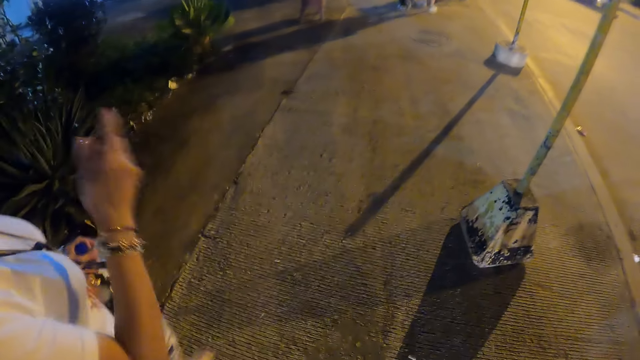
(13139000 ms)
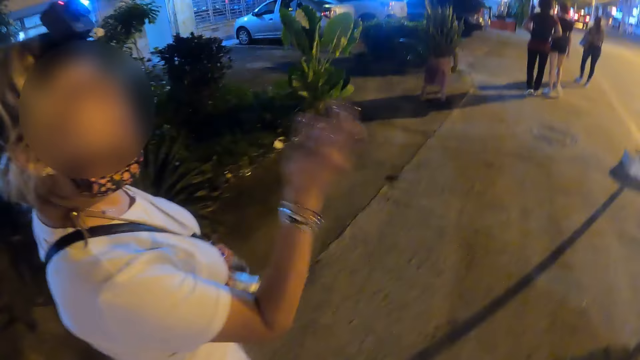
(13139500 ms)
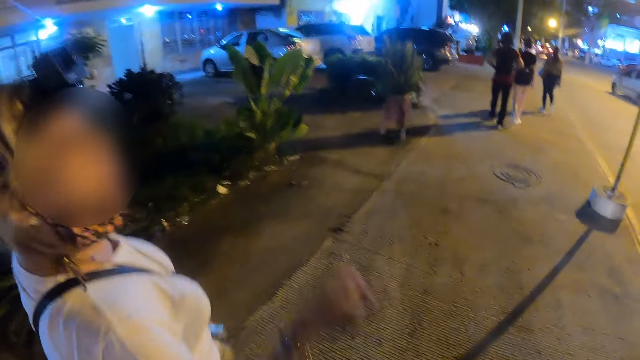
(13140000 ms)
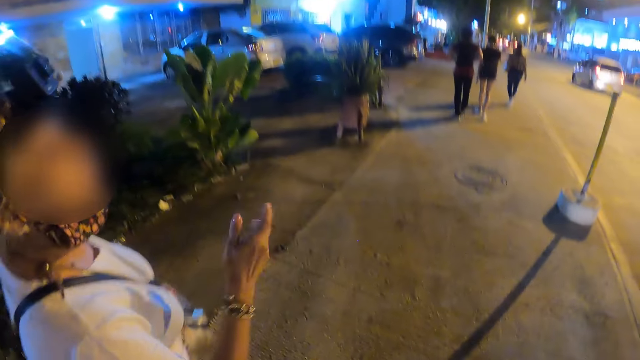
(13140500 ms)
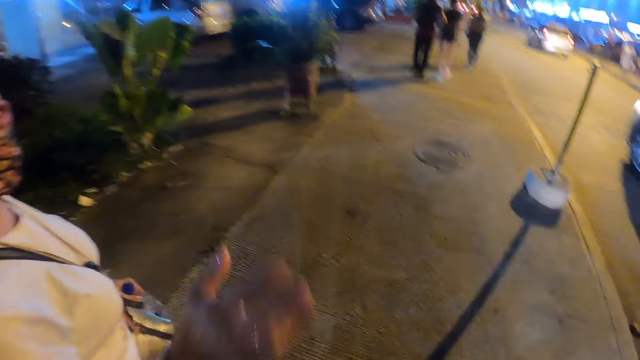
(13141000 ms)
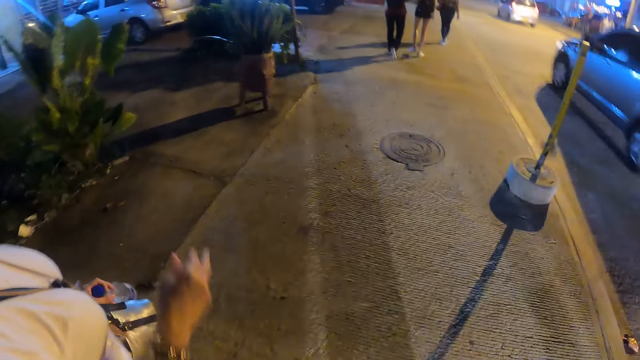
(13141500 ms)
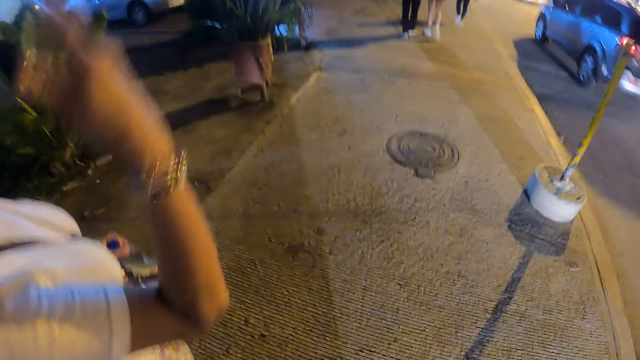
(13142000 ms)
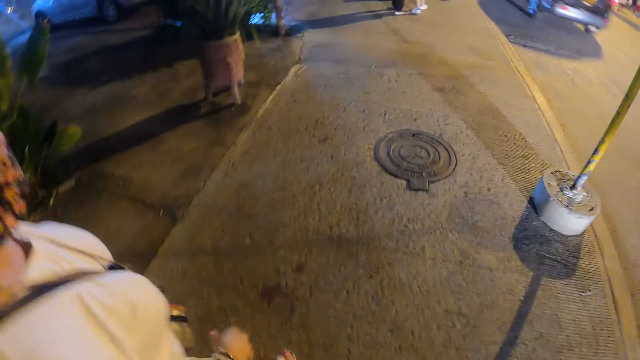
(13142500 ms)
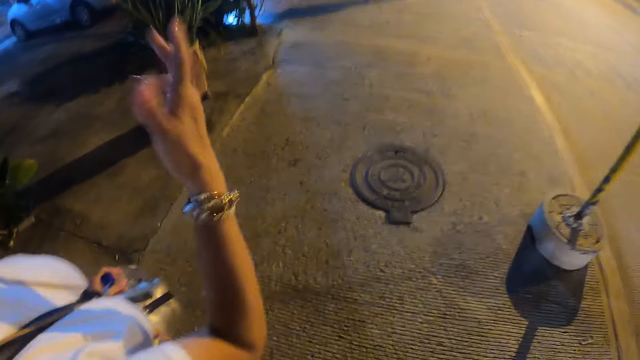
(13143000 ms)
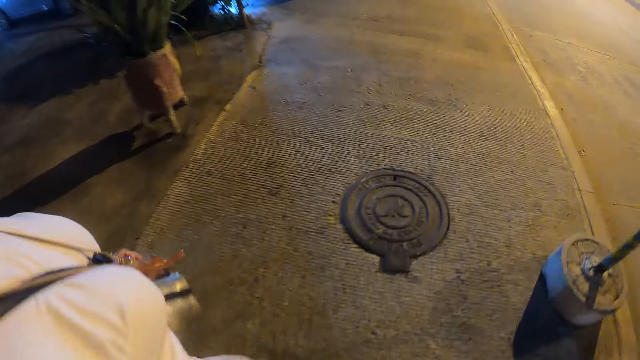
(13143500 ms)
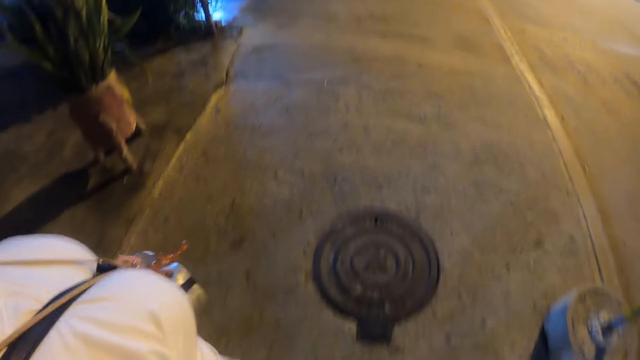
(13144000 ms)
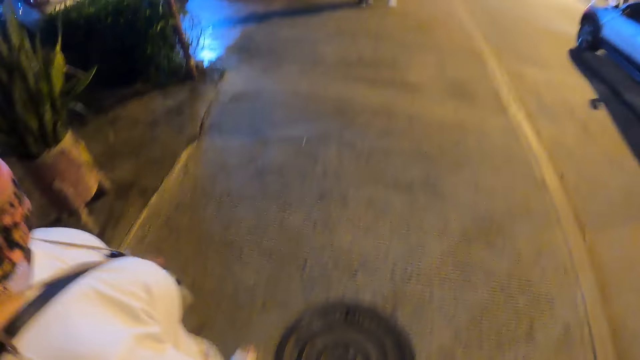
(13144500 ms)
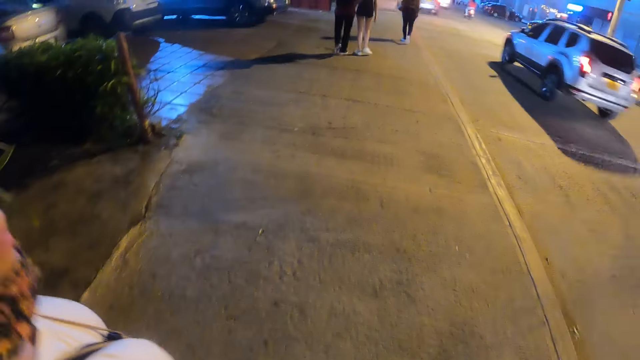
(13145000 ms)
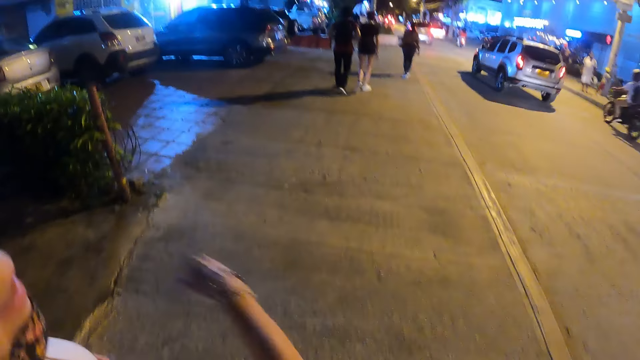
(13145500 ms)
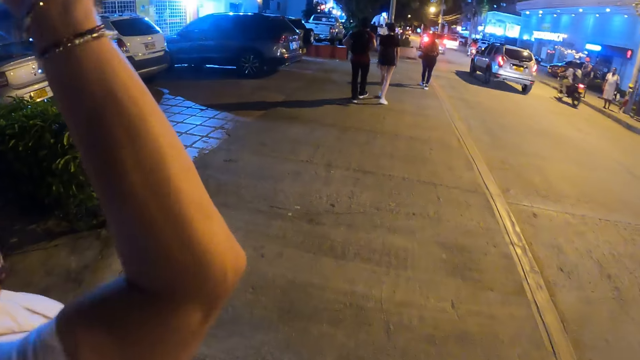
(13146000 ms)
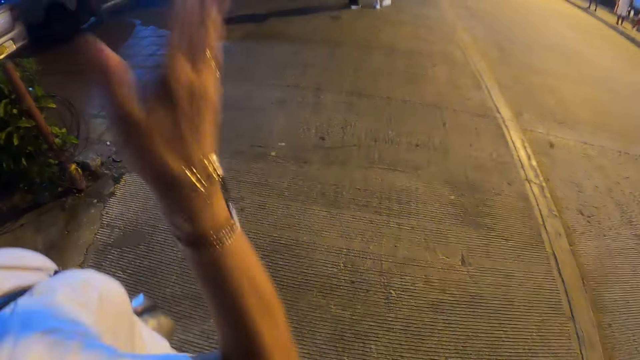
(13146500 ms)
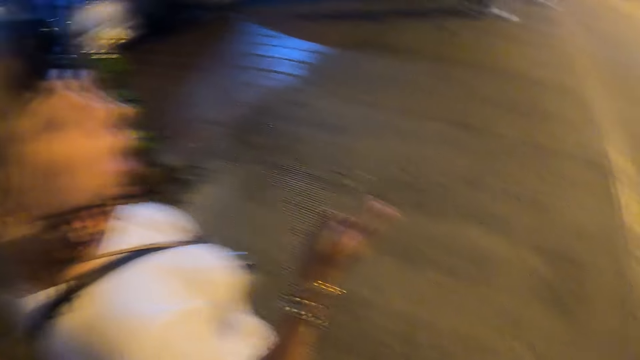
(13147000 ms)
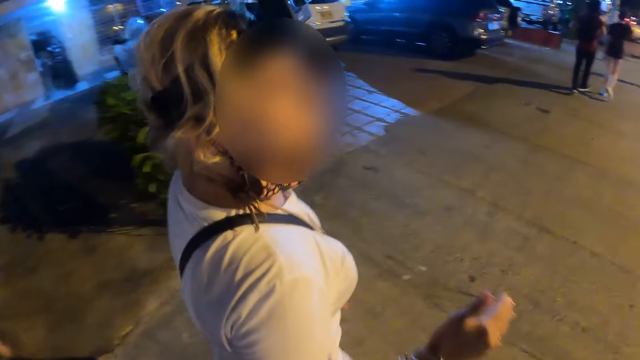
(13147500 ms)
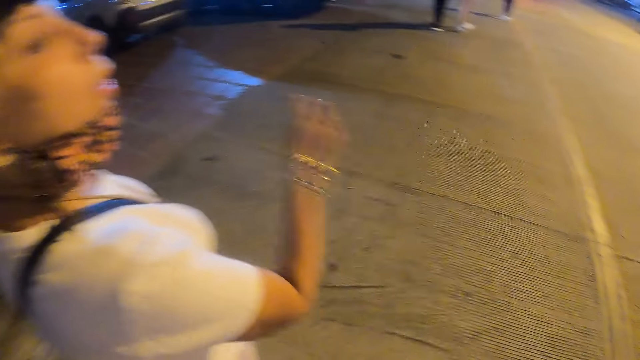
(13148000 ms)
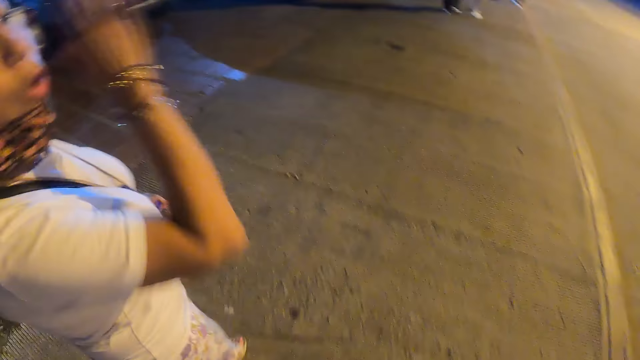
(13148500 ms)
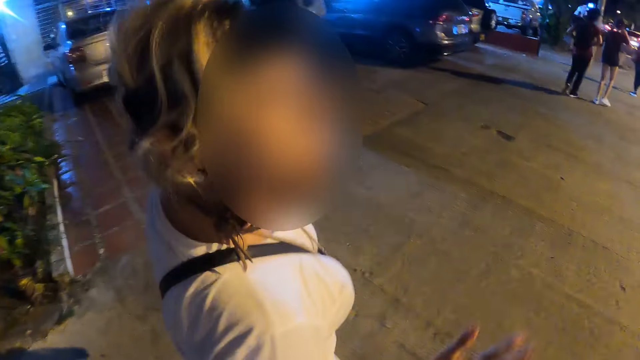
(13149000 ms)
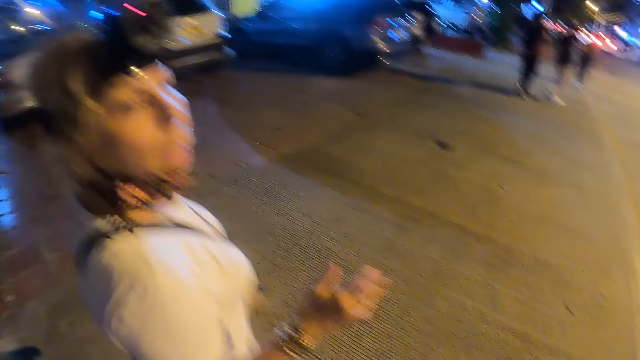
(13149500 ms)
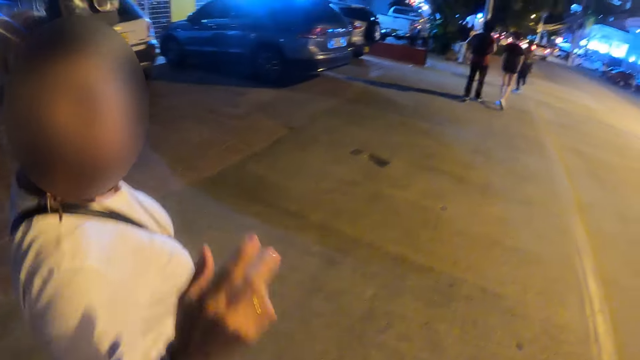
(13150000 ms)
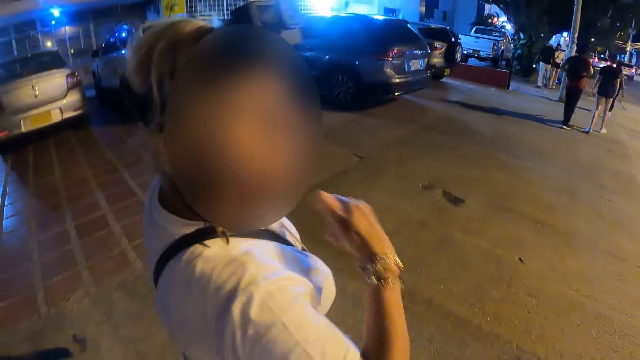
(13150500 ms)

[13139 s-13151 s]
A woman walks on the sidewalk. The camera wearer interacts with the woman. They walk on the sidewalk.

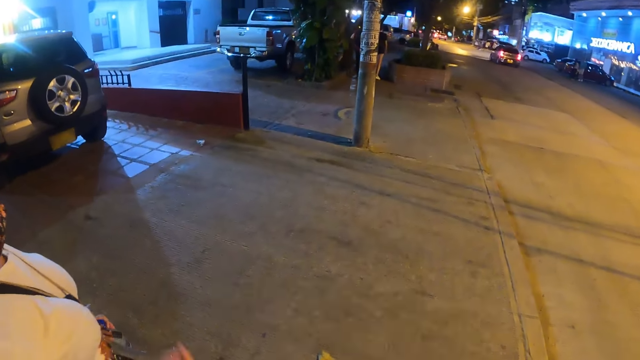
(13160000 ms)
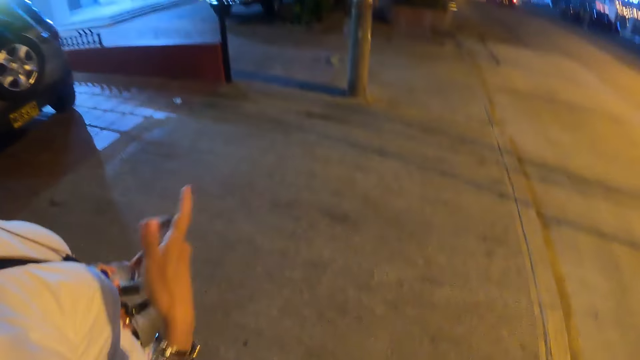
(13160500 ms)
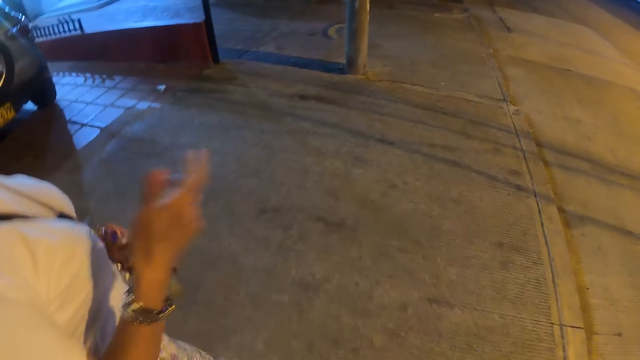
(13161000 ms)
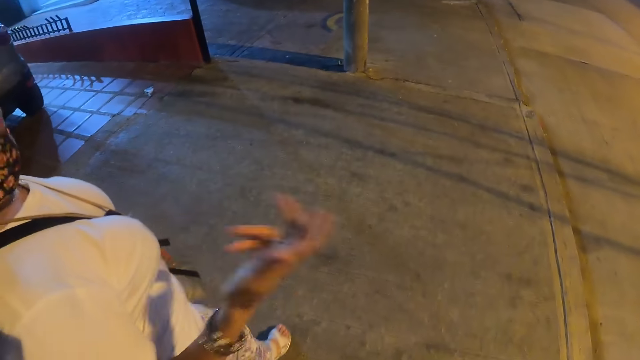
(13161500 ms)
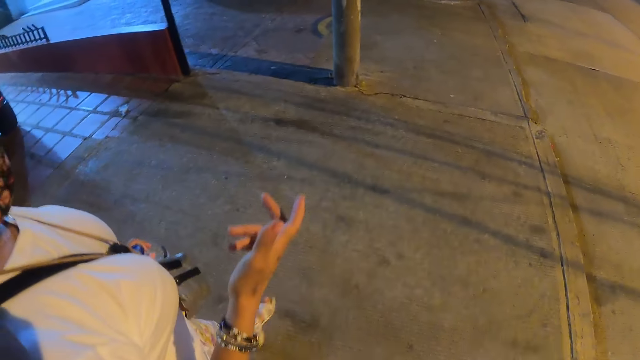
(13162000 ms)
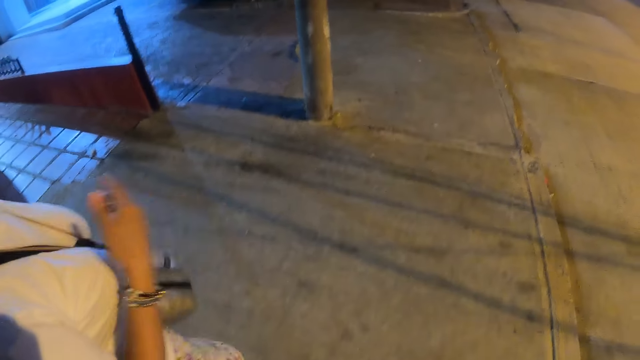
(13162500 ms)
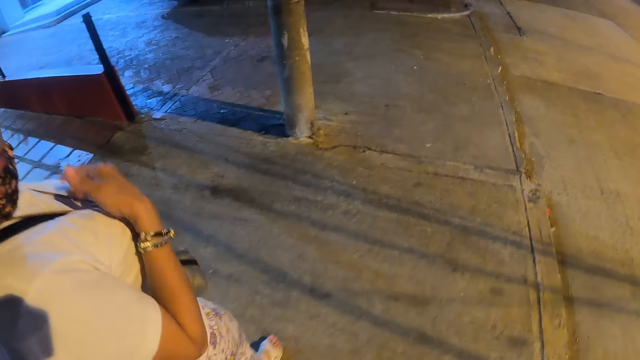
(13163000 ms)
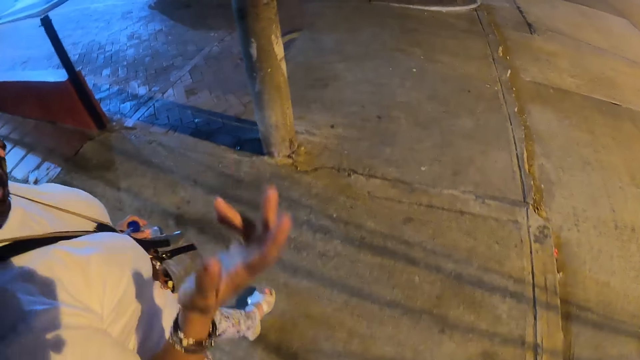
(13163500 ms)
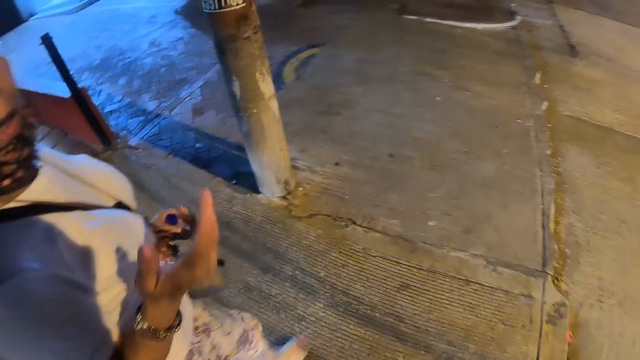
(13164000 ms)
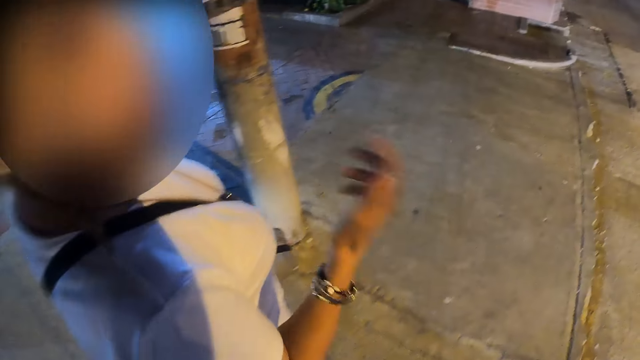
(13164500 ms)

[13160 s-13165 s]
A woman carries a bottle on the sidewalk. The camera wearer interacts with the woman. They walk on the sidewalk.

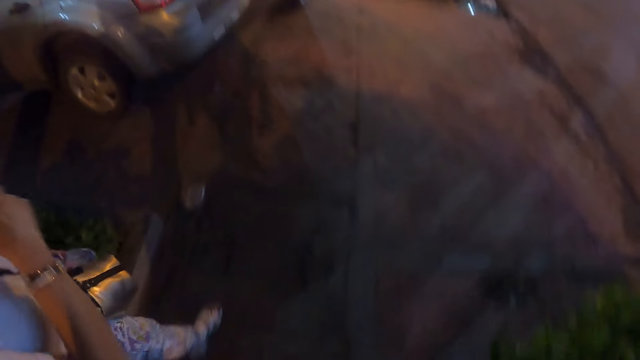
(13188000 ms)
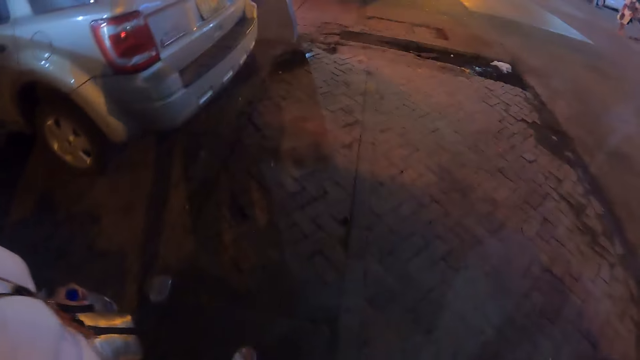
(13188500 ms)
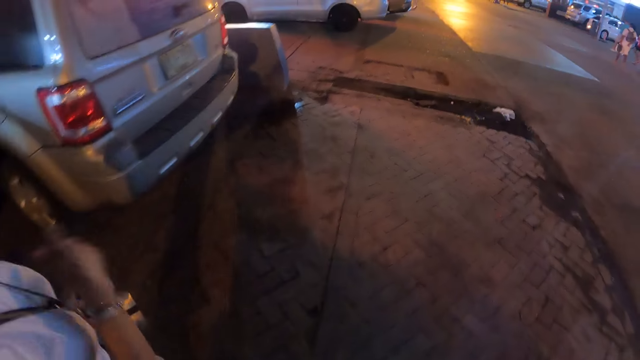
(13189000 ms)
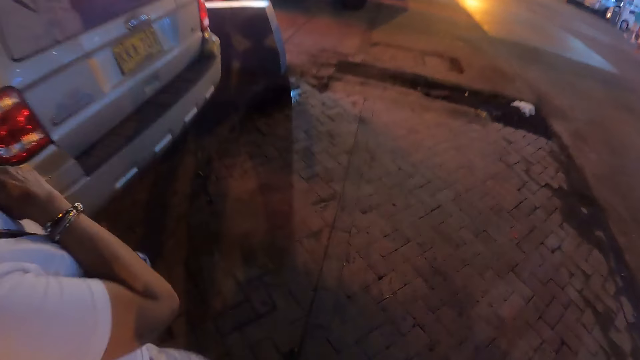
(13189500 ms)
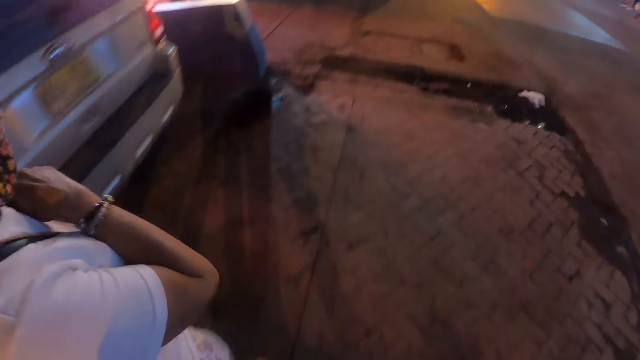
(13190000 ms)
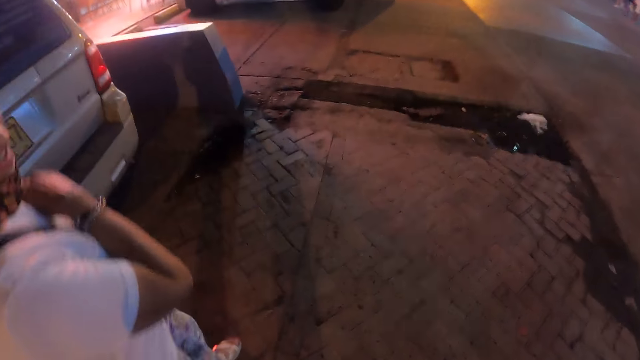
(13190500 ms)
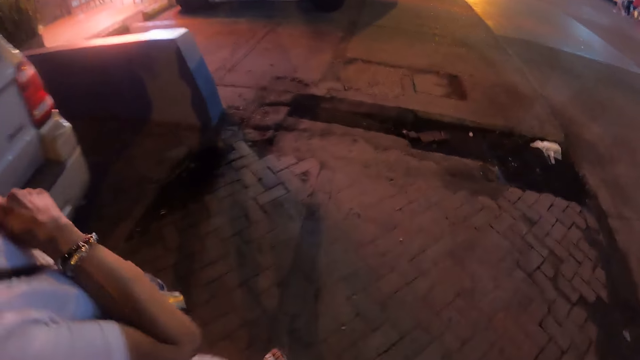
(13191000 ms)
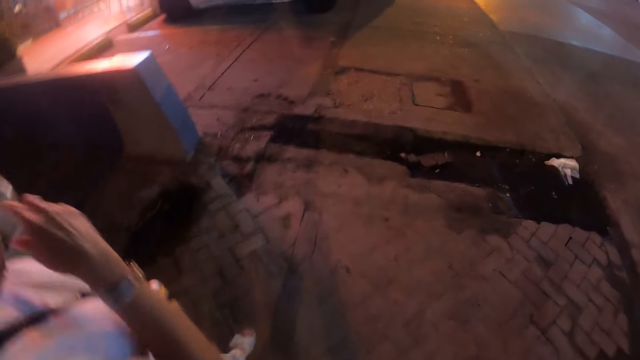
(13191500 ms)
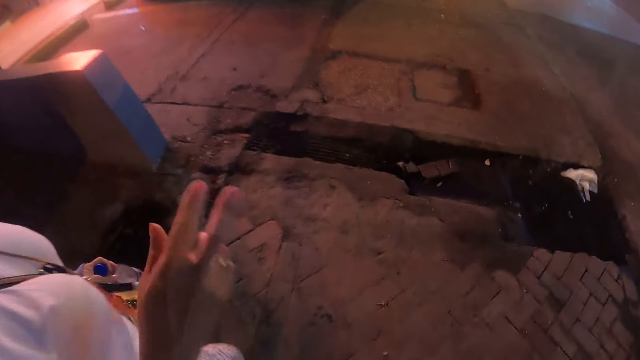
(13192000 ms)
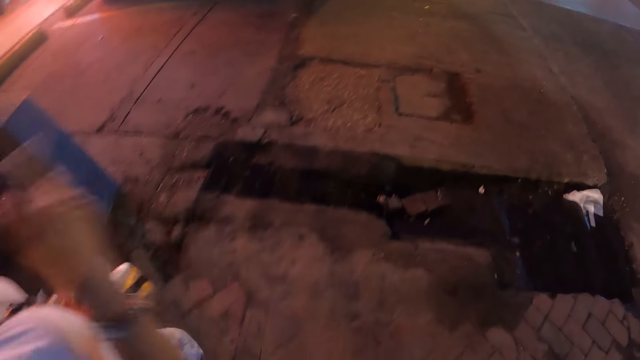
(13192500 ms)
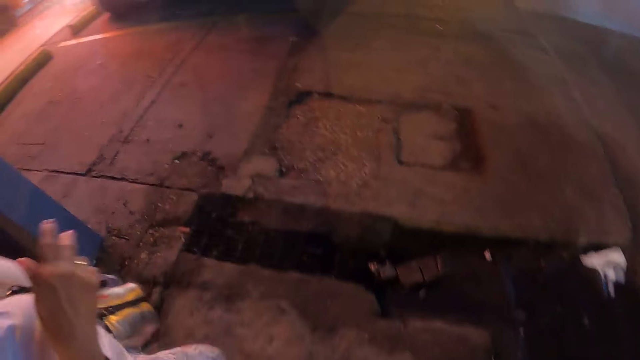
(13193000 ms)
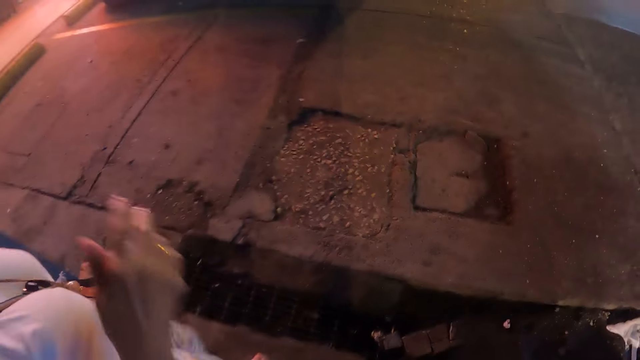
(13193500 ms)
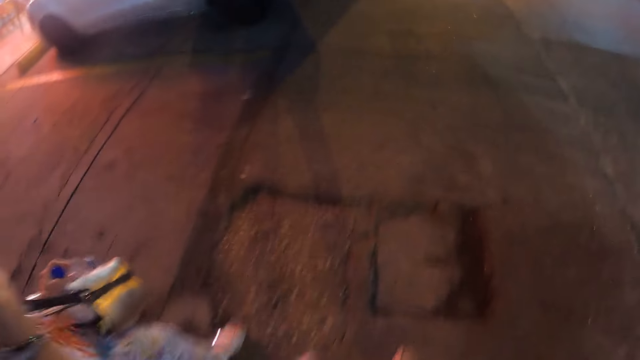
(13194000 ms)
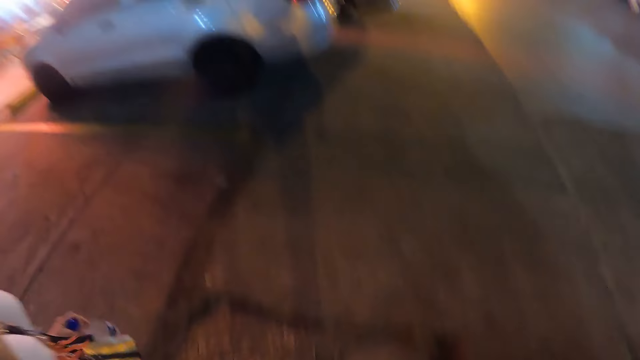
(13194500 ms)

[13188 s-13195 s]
A woman walks on the sidewalk. The camera wearer walks on the sidewalk. They interact with the woman. The woman carries a bottle on the sidewalk. The camera wearer interacts with the woman. They walk on the sidewalk.
